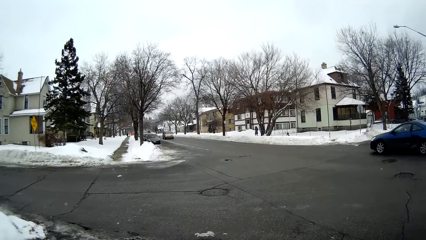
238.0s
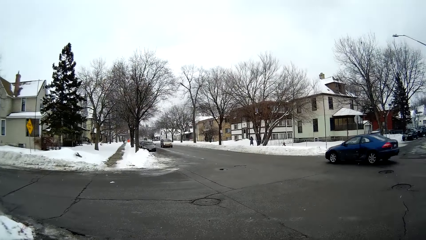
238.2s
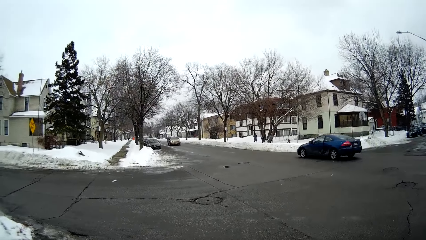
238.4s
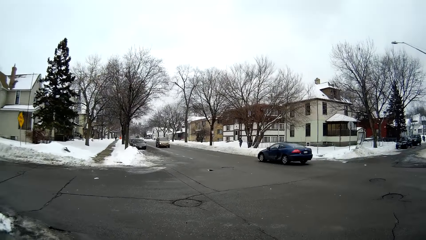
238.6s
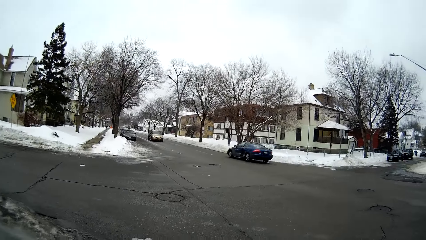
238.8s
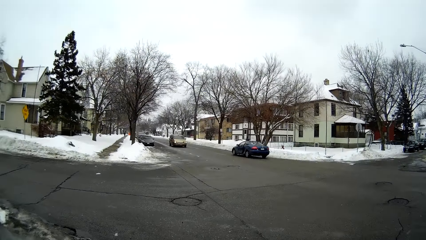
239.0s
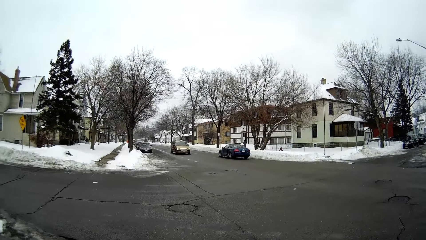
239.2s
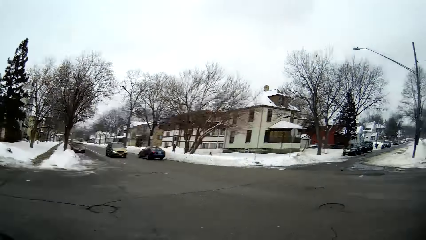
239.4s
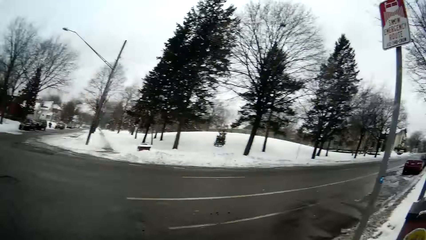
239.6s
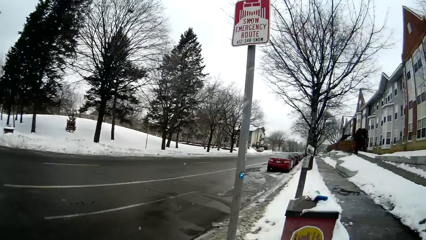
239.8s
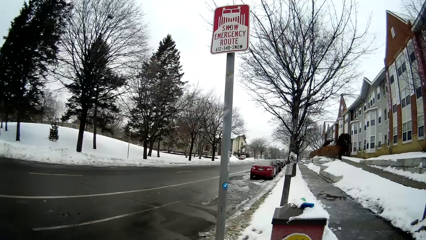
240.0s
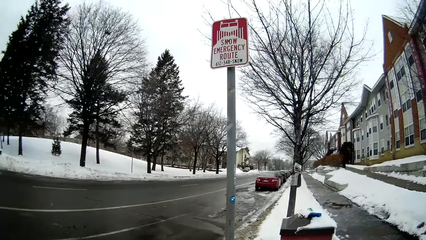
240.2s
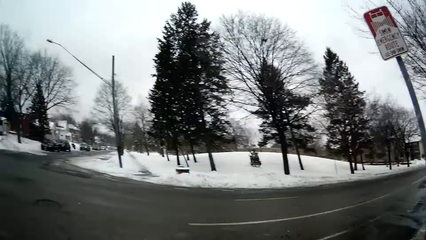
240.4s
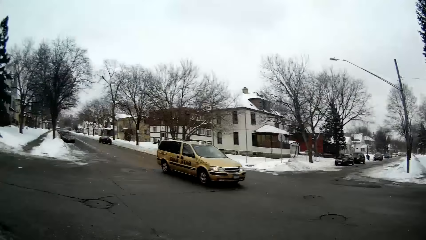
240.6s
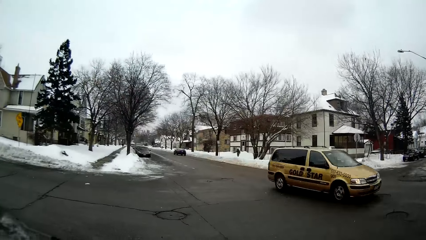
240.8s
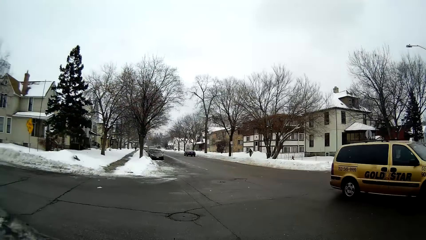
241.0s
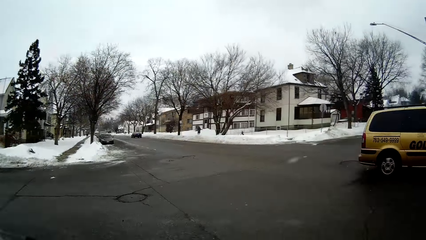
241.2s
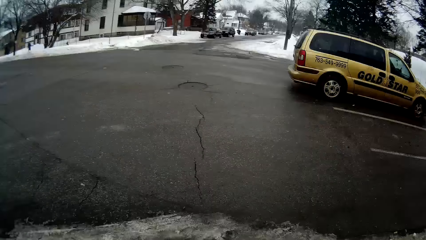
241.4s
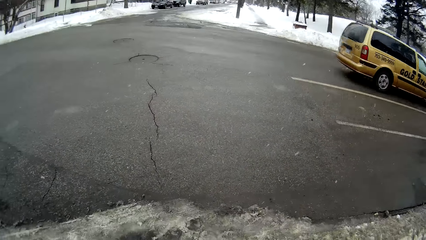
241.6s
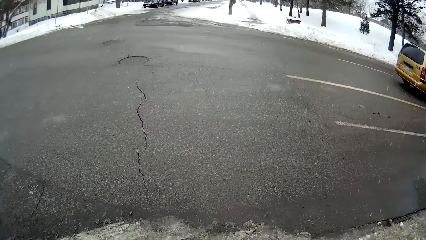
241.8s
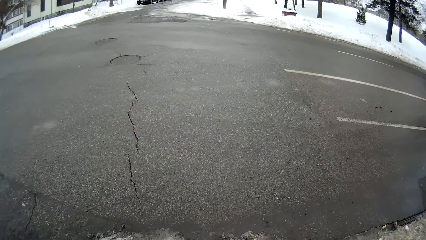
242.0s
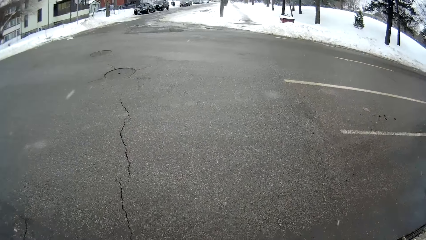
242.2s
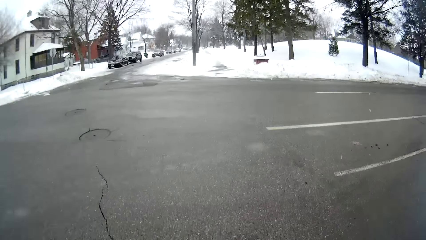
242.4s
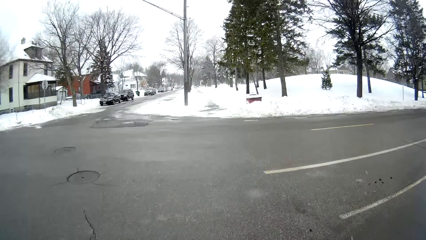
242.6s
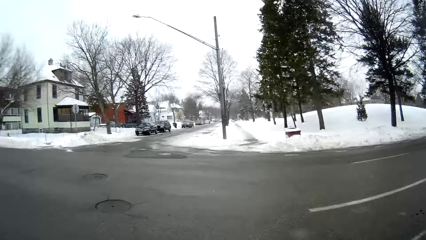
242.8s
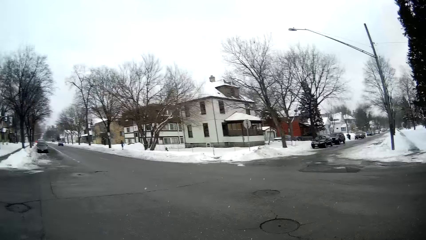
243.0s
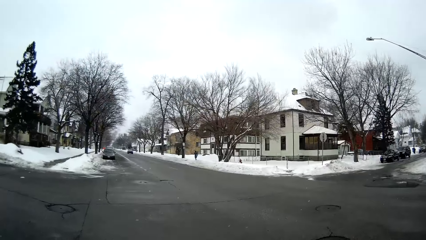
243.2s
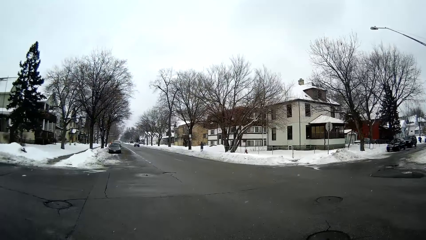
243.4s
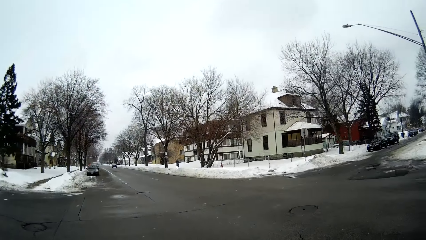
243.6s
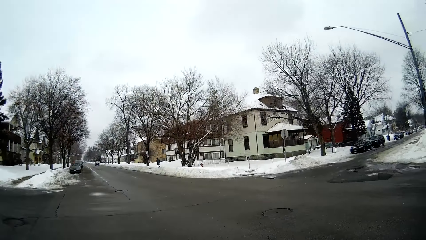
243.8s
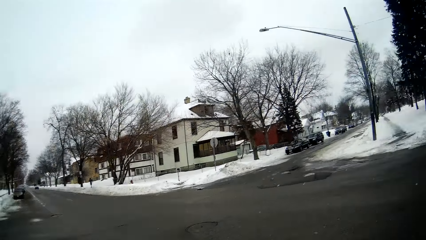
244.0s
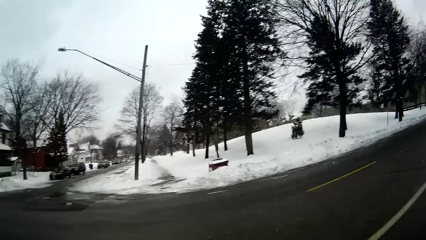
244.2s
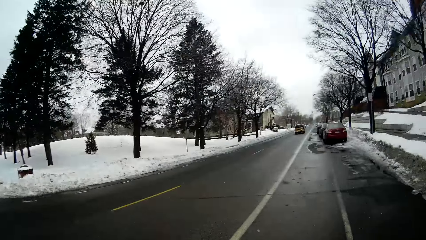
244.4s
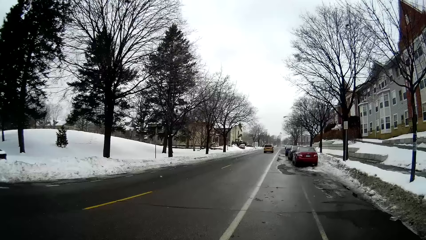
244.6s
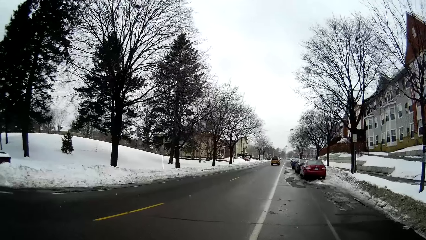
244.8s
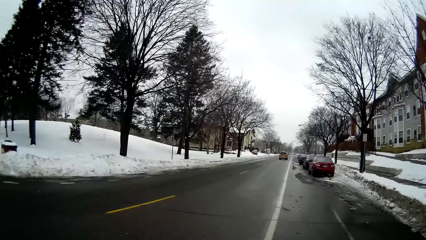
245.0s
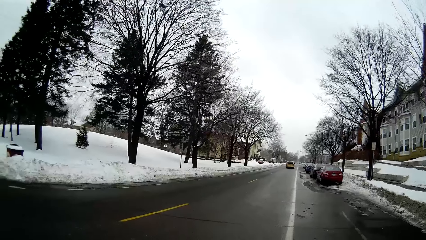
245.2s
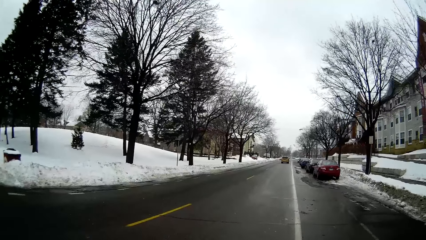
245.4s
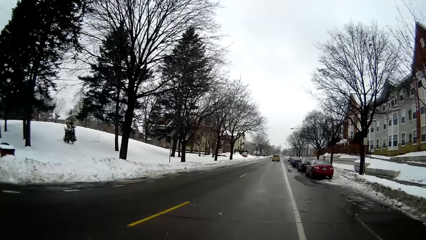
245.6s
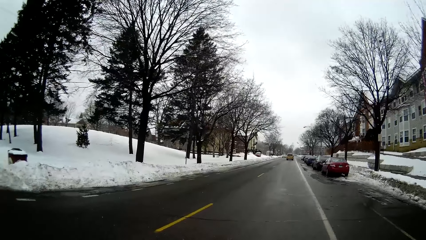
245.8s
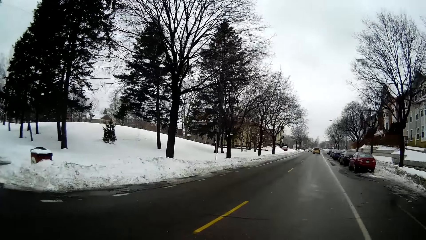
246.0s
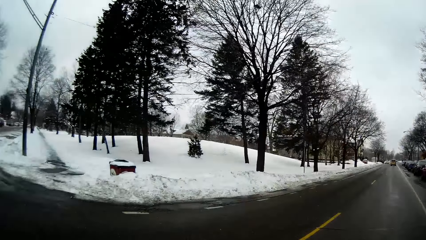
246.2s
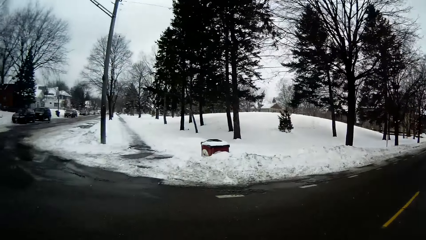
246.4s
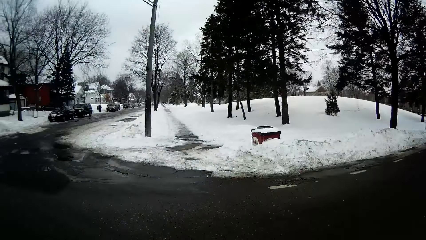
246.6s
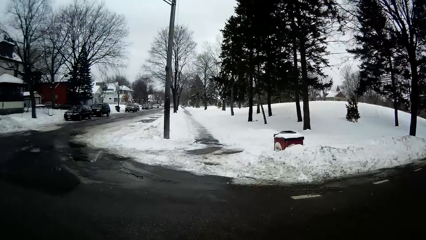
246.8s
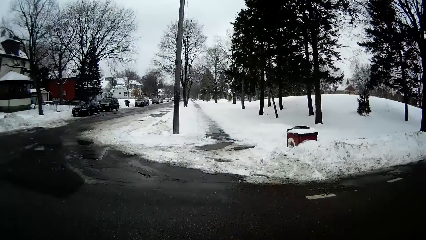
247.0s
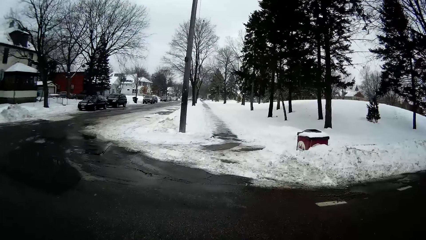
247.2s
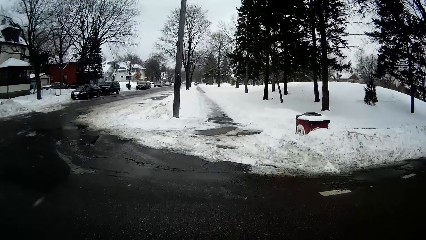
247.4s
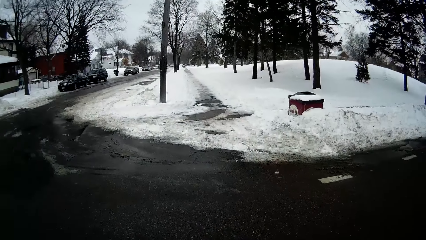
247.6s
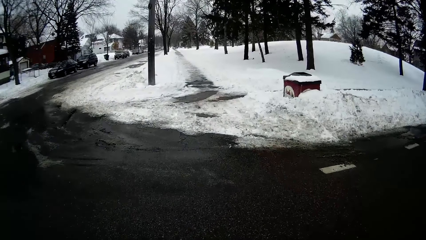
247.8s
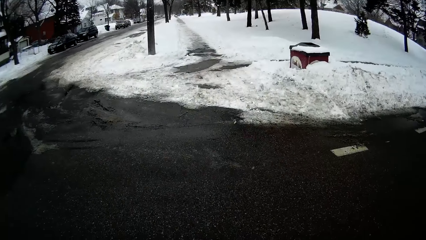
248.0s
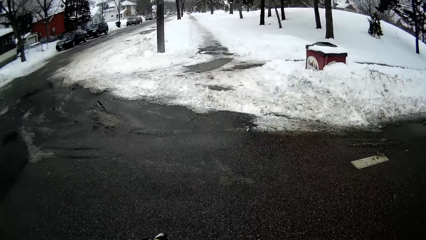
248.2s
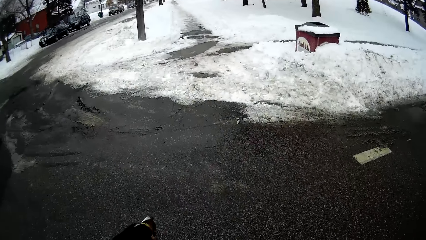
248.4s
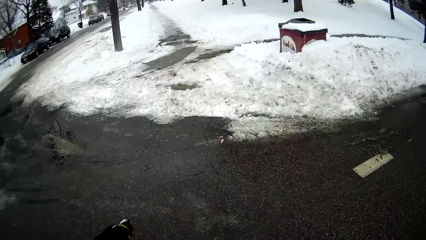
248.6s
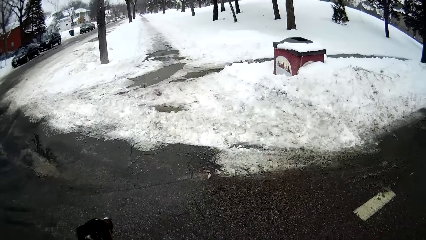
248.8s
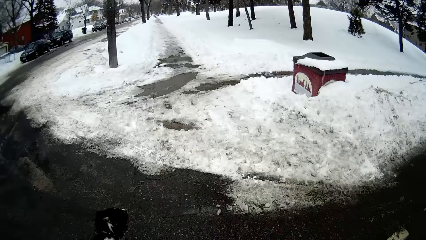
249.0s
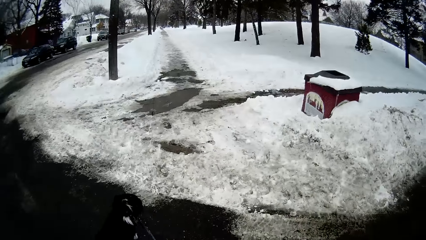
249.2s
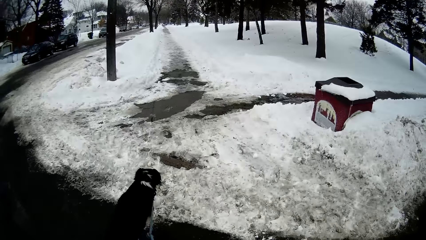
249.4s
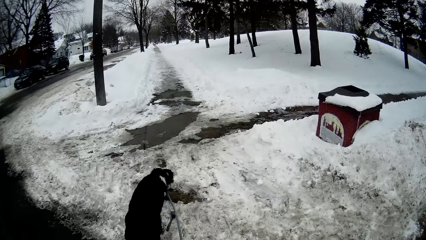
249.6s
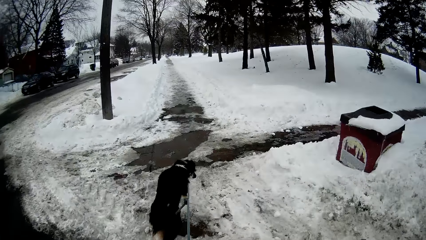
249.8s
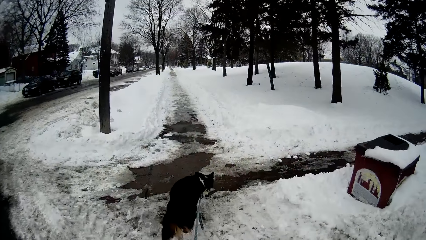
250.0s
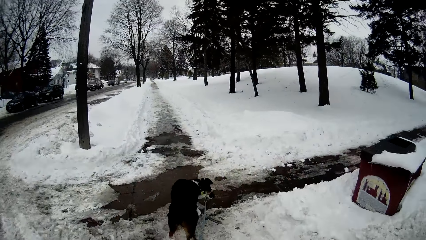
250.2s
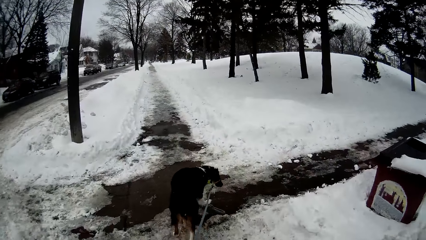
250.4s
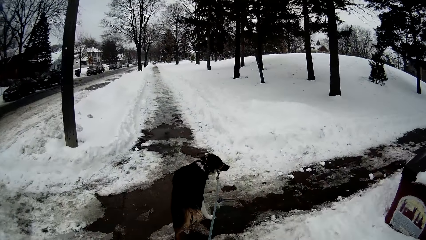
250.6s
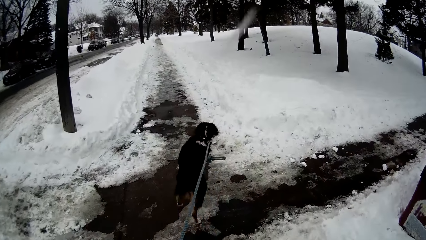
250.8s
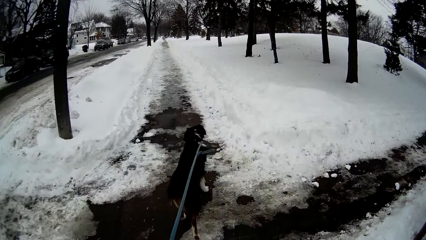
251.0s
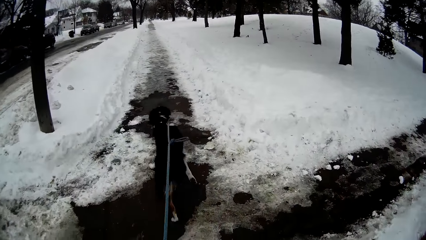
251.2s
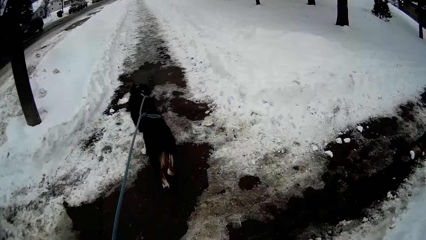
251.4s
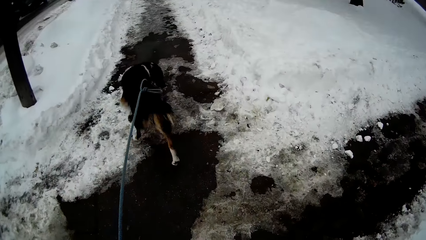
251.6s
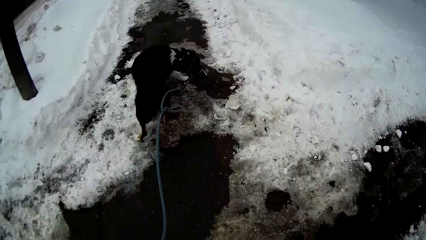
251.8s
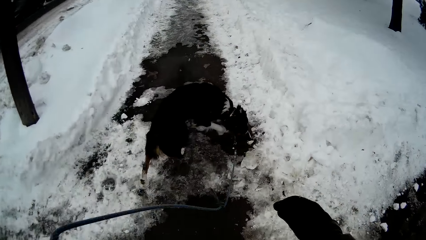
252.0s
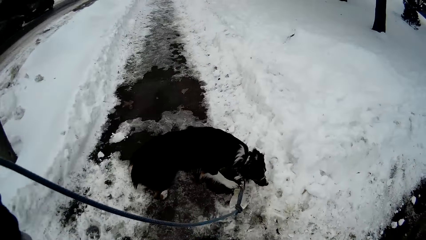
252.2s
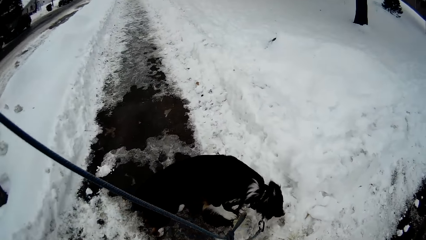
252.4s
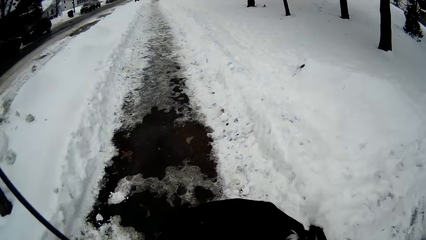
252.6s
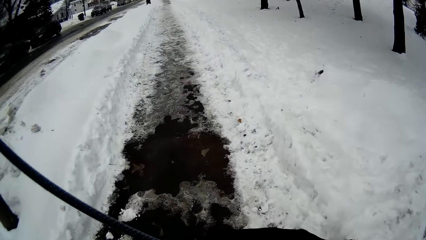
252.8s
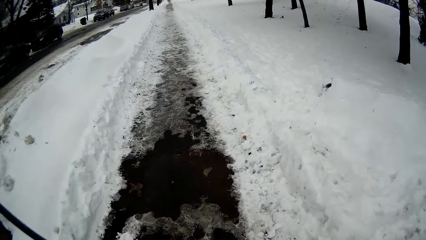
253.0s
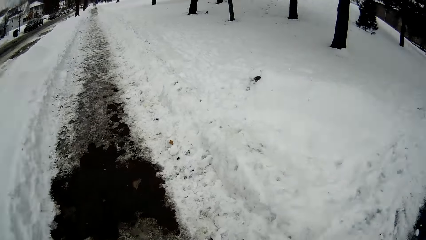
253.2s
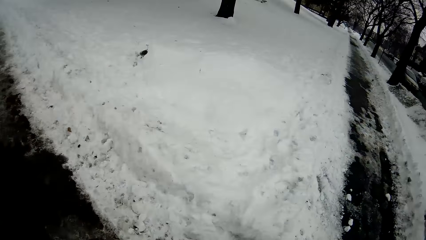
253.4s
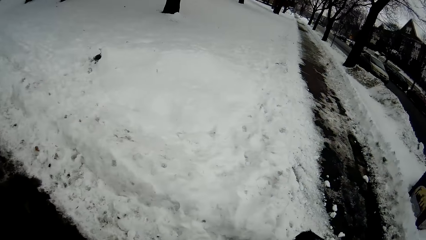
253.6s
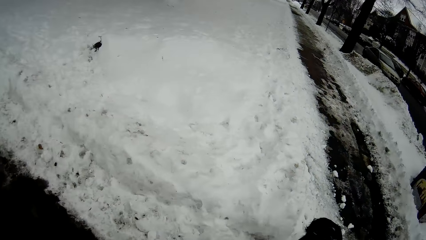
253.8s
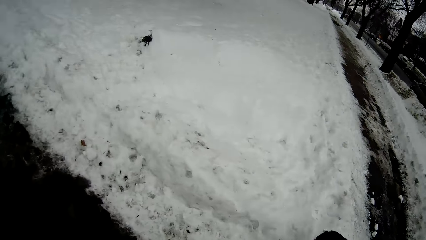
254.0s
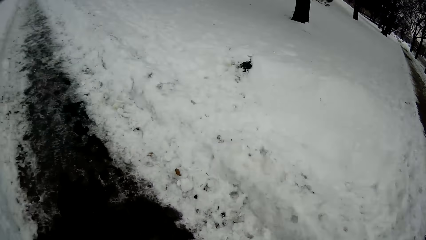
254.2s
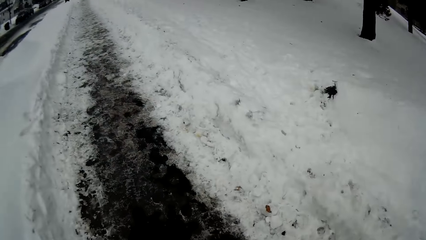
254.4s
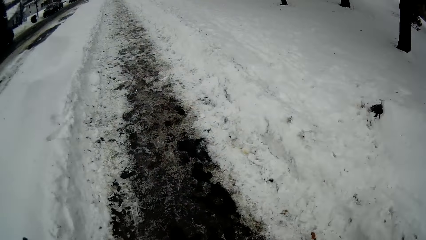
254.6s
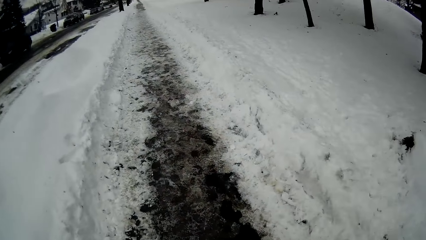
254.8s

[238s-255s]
The camera wearer looks around the road. They cross the road. The dog walks down the road. The camera wearer walks down the road.
